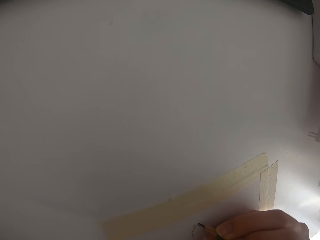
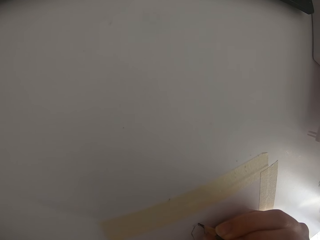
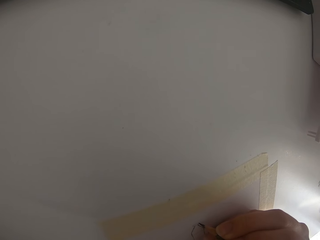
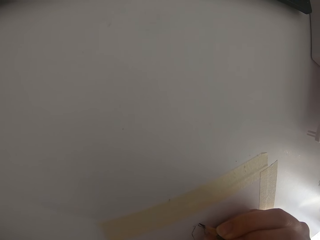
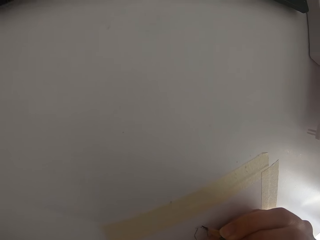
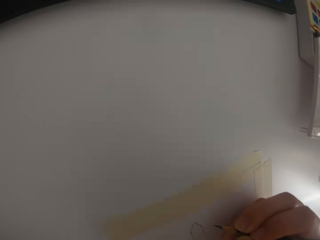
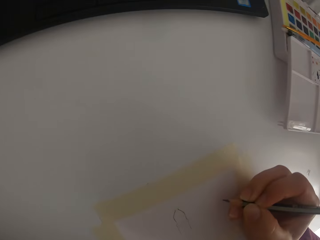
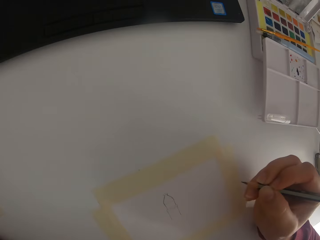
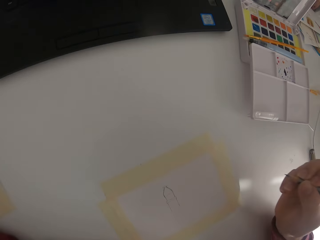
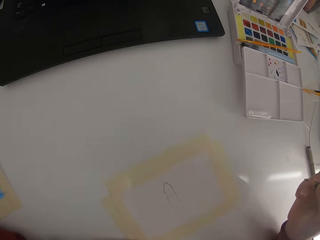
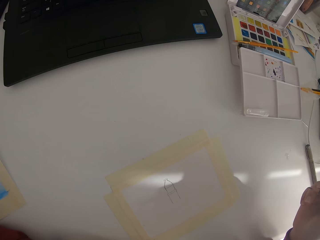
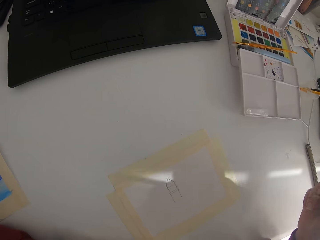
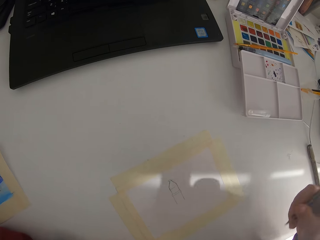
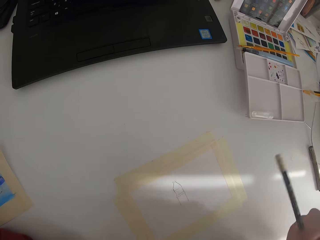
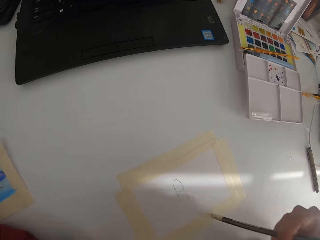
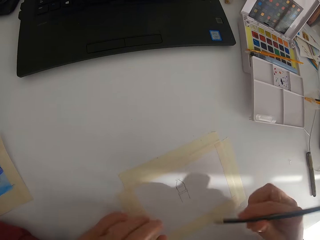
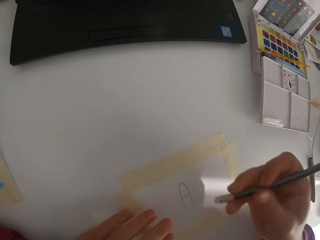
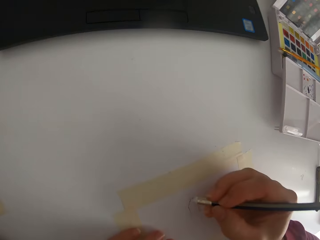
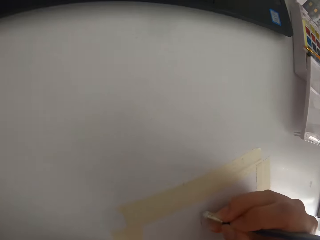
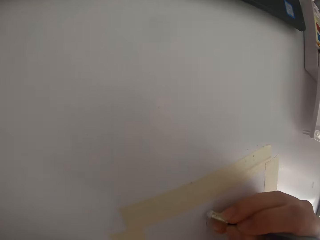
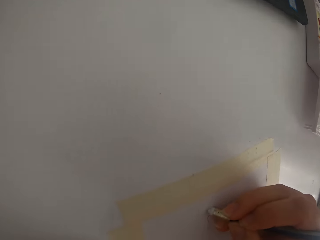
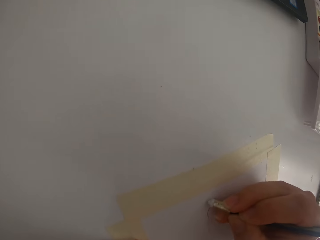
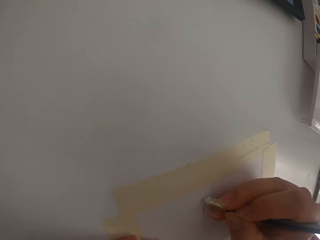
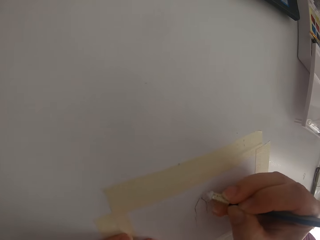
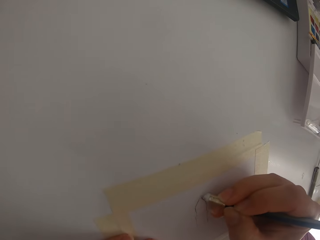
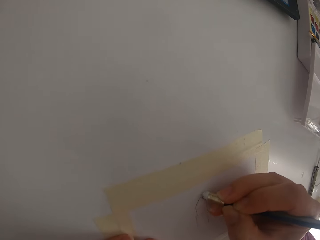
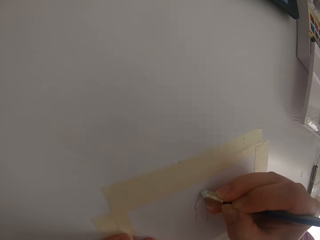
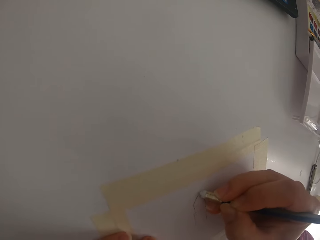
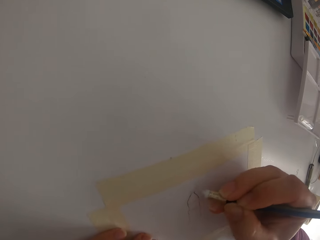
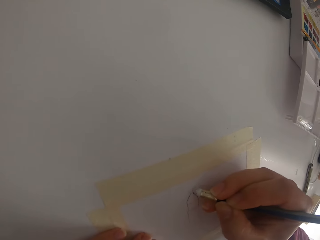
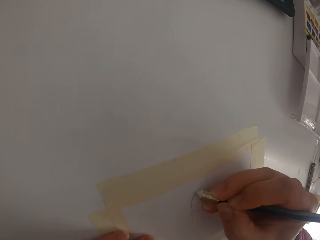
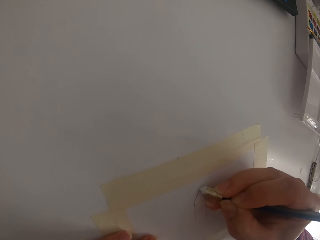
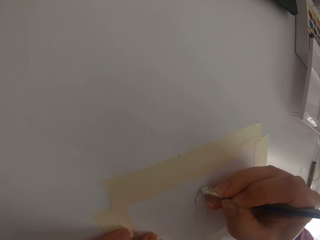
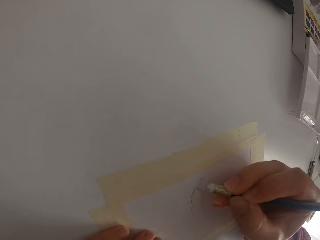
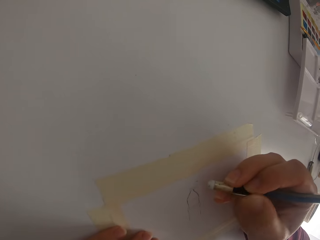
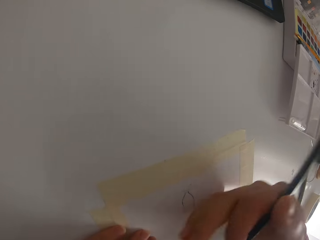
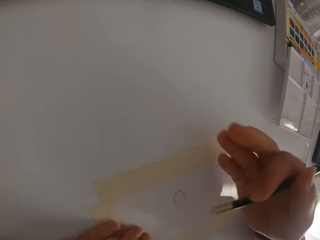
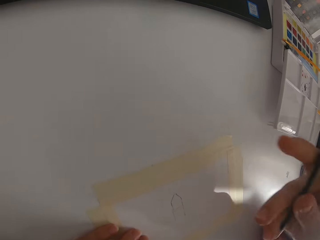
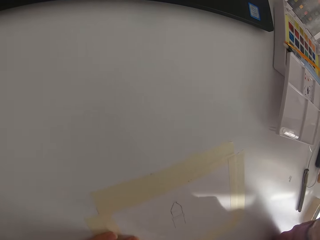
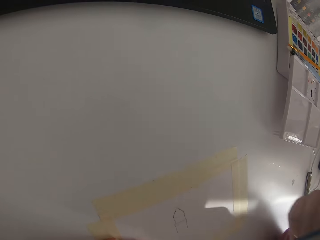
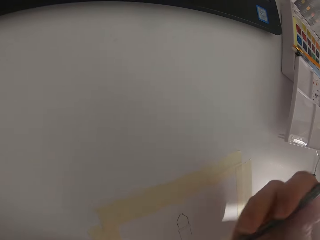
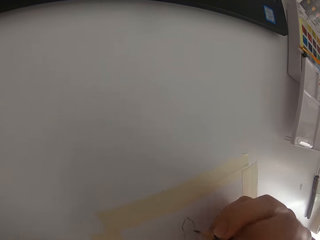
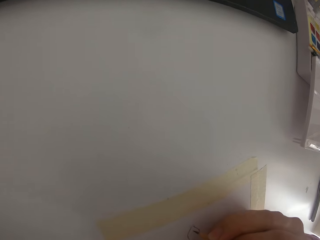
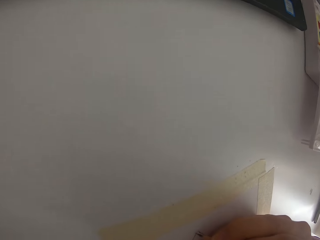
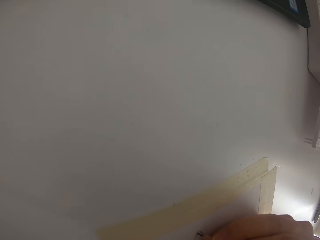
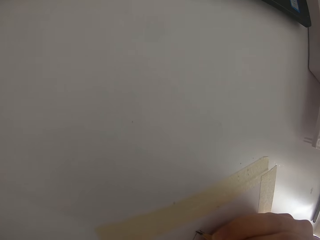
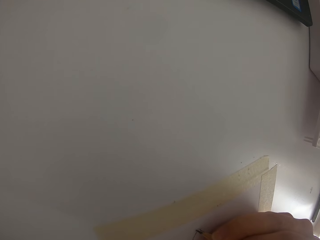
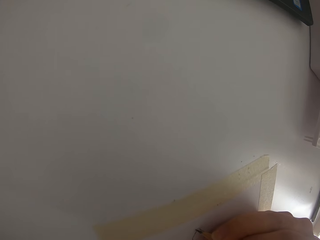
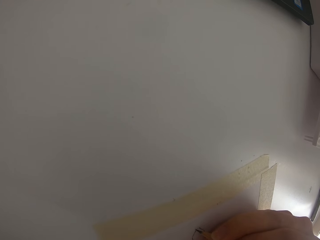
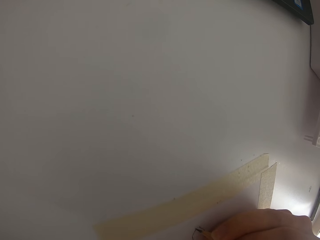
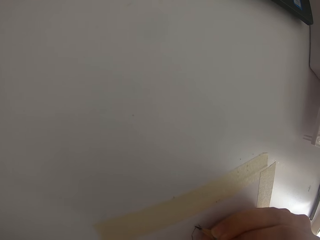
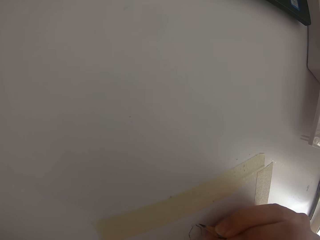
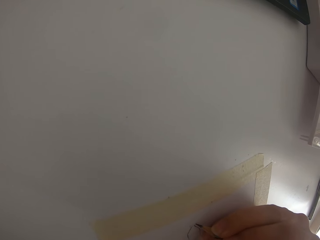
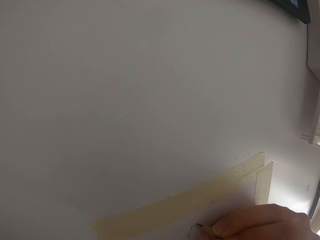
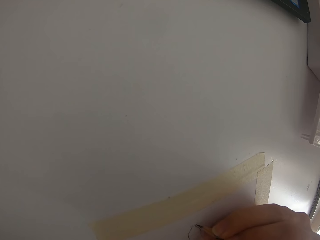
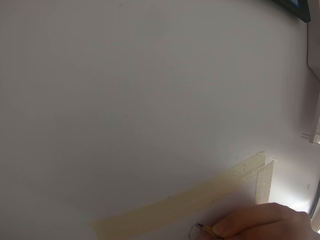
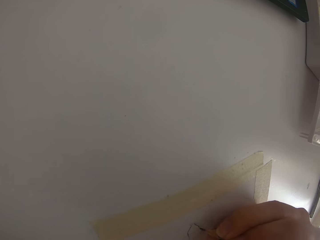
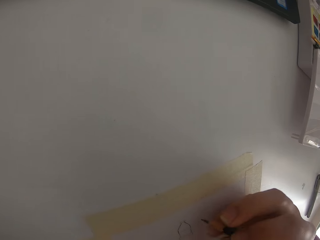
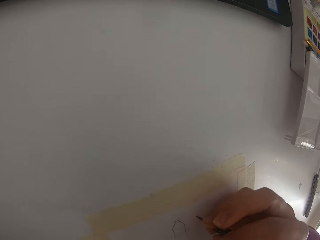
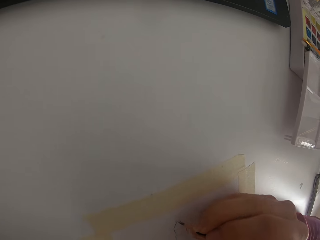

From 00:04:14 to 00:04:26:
The camera wearer draws on the paper. They check the drawing. They erase the drawing. They draw with a pencil on the paper.

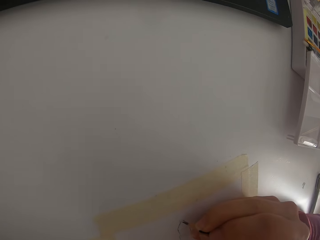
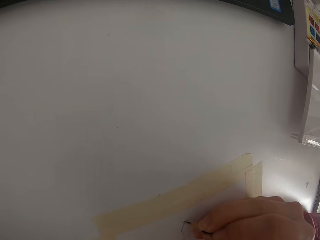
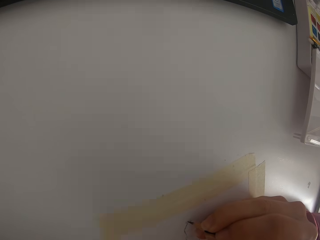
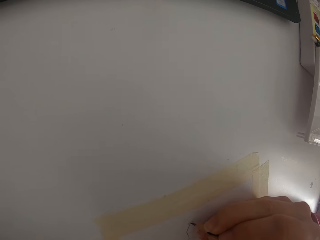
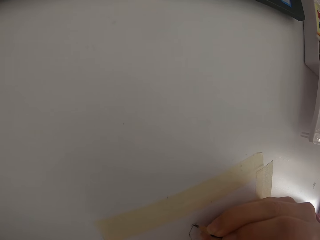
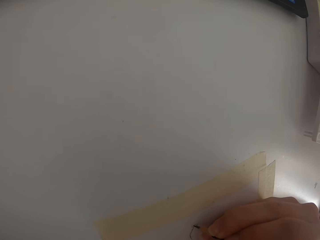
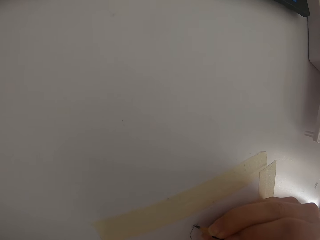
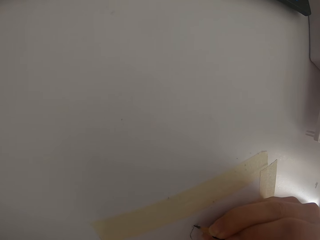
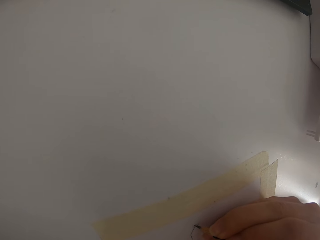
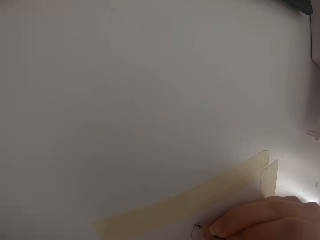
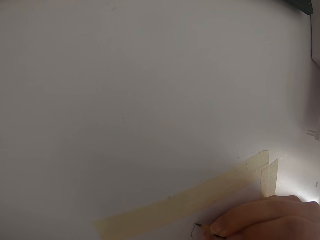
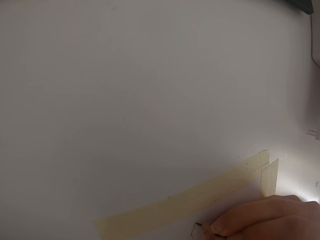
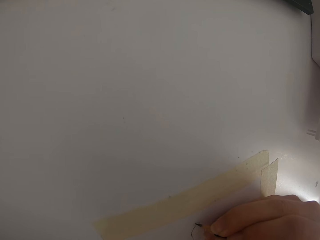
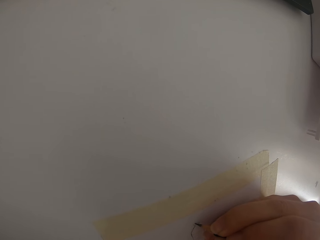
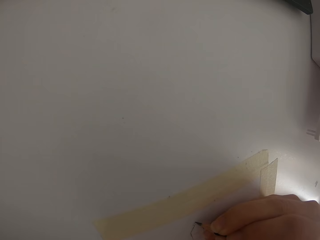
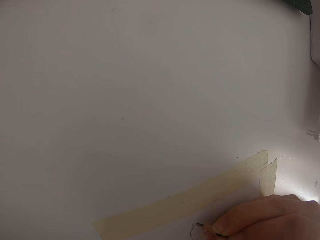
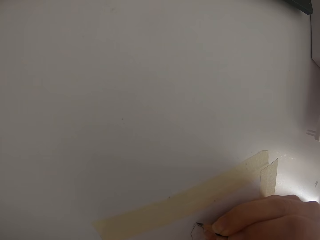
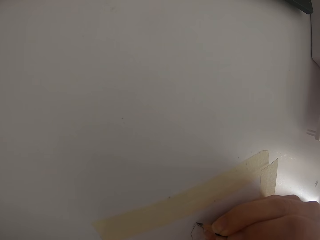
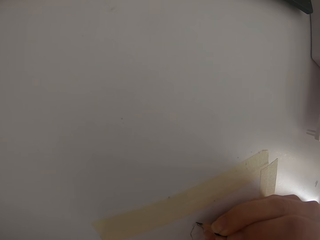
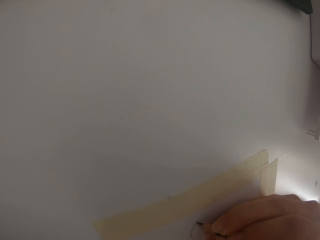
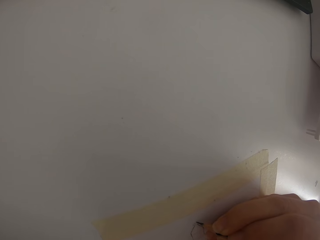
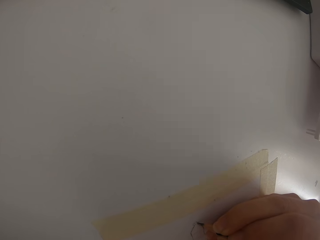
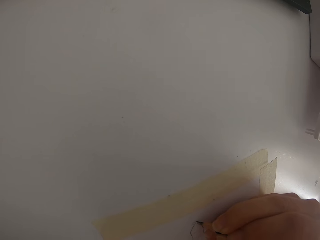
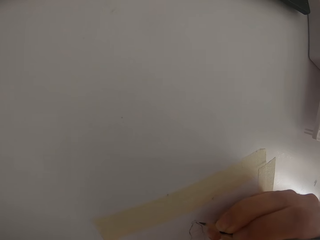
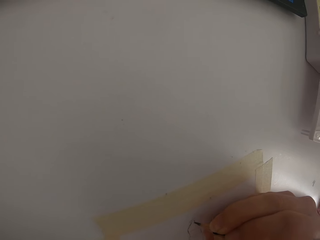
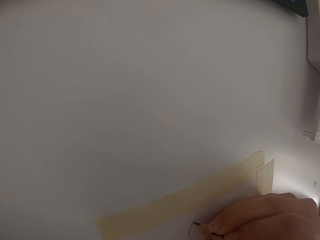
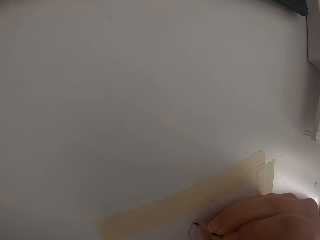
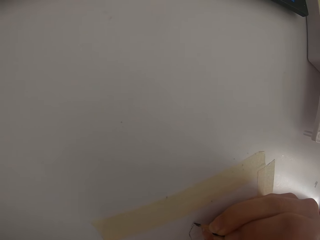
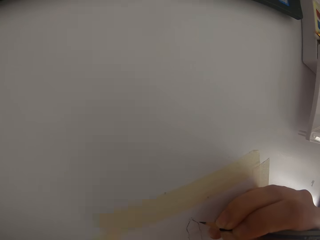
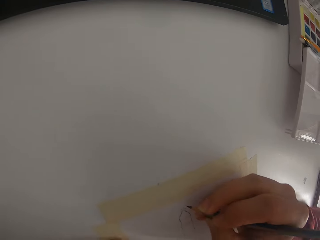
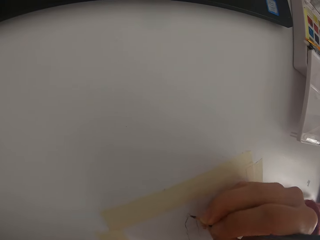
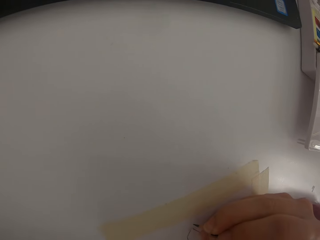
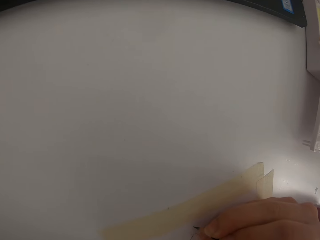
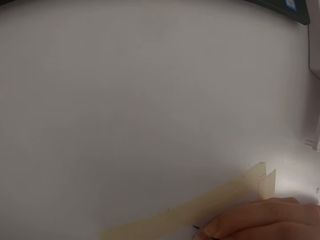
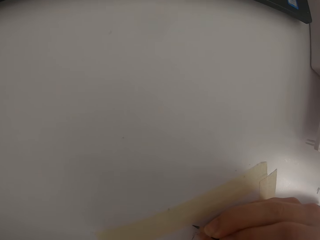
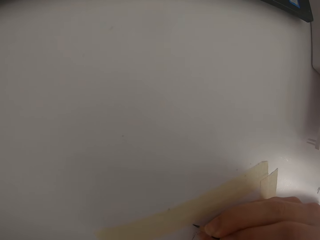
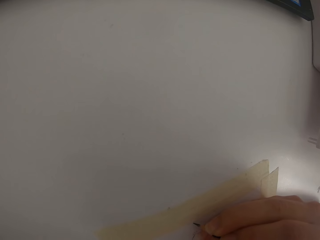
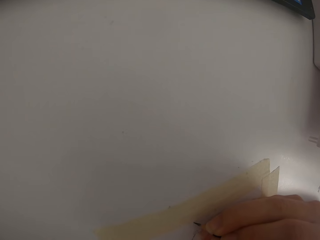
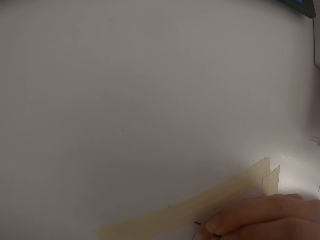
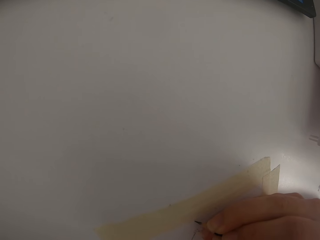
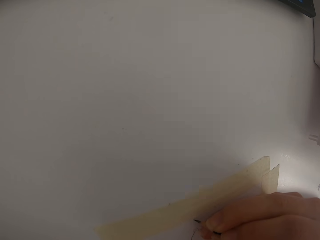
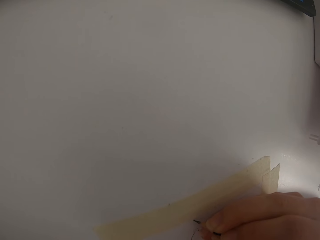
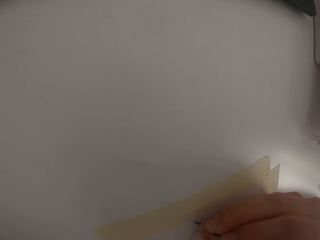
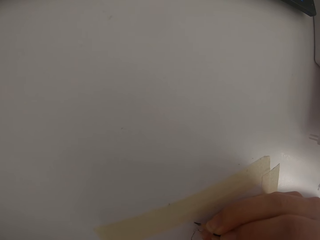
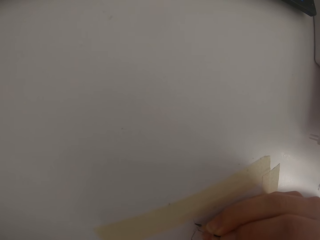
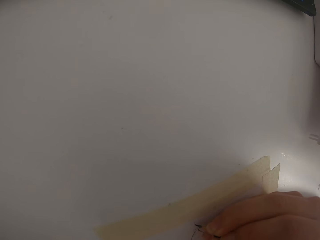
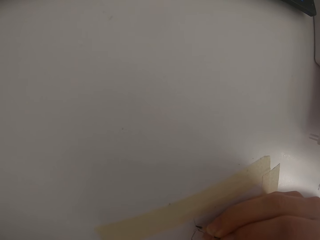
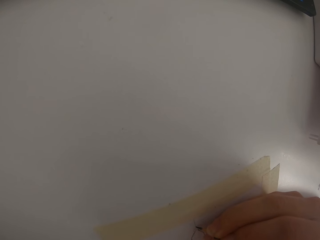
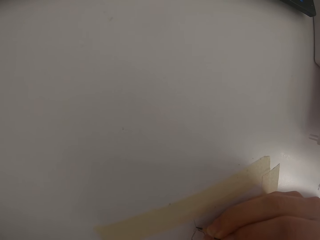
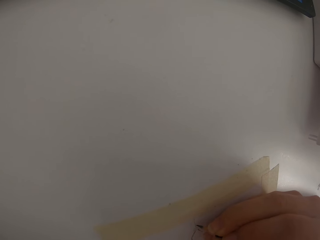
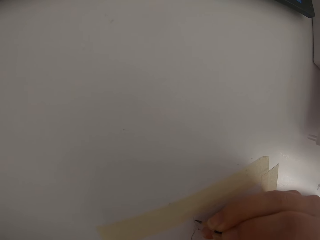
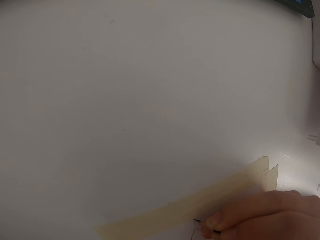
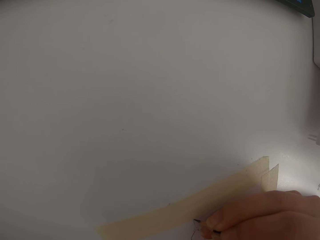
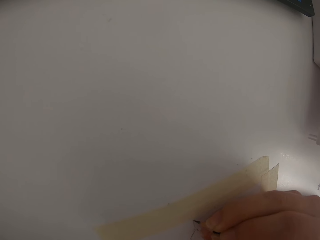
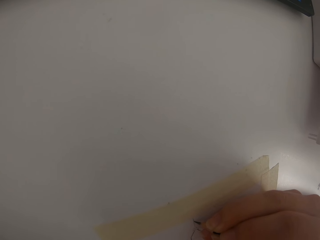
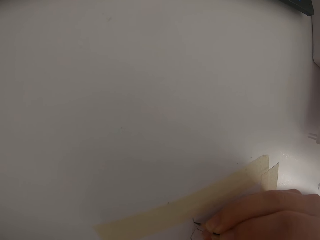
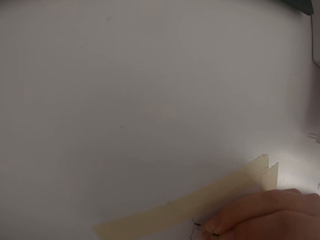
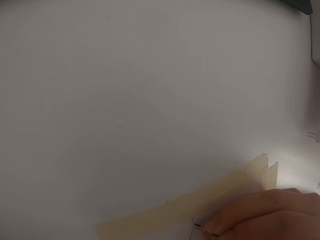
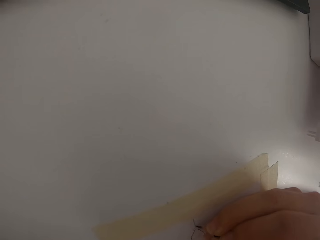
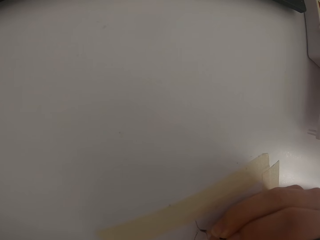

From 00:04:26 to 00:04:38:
The camera wearer draws on the paper repeatedly.
